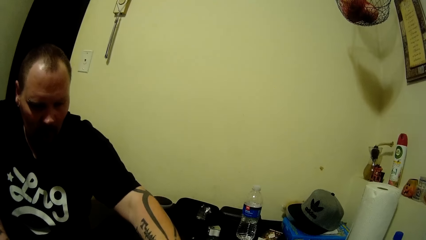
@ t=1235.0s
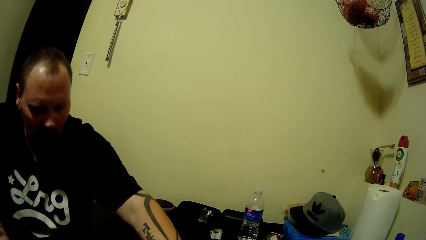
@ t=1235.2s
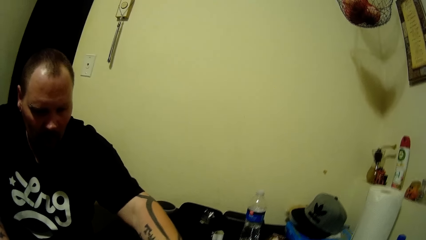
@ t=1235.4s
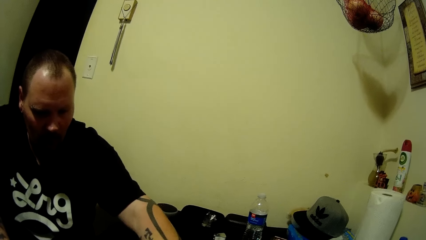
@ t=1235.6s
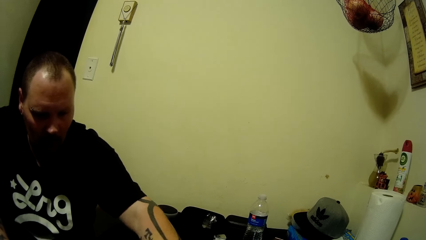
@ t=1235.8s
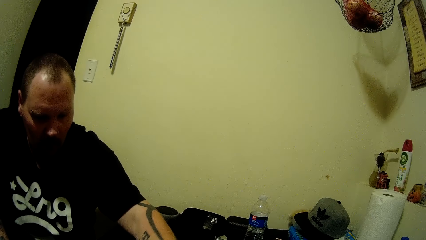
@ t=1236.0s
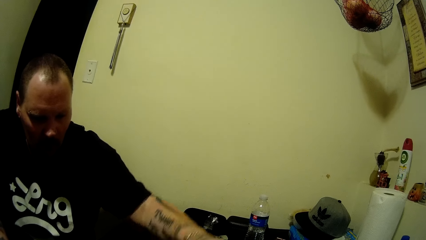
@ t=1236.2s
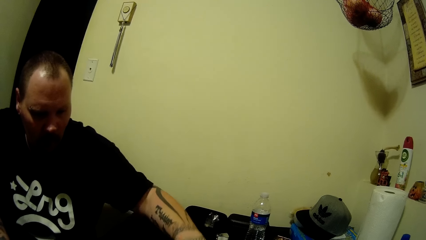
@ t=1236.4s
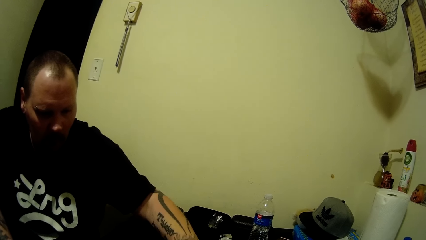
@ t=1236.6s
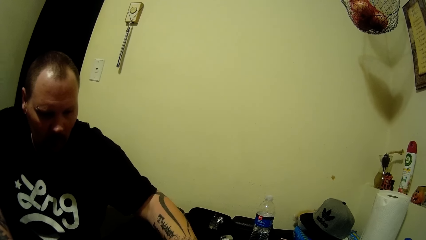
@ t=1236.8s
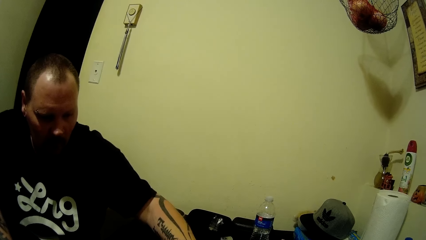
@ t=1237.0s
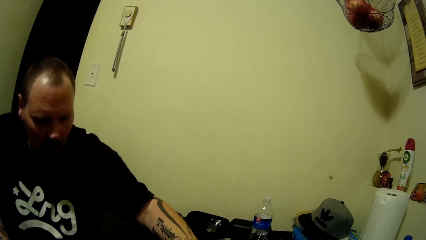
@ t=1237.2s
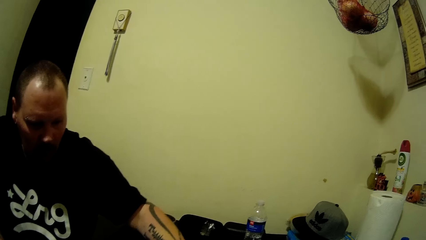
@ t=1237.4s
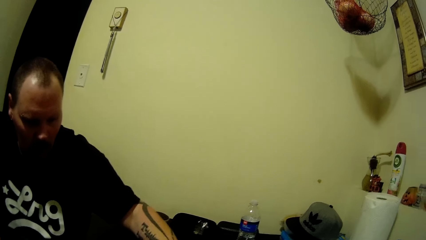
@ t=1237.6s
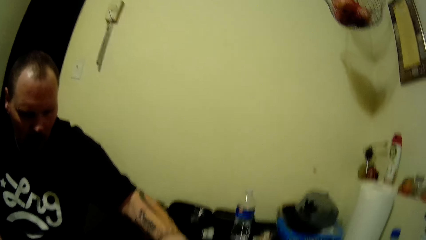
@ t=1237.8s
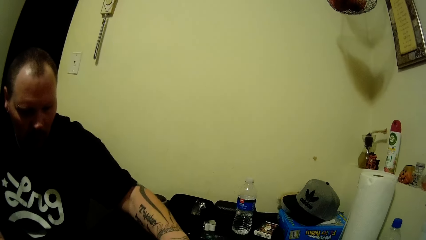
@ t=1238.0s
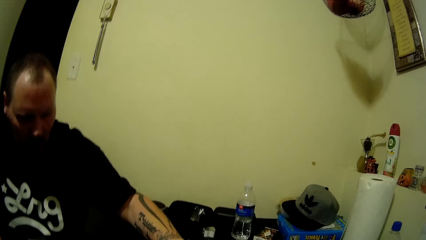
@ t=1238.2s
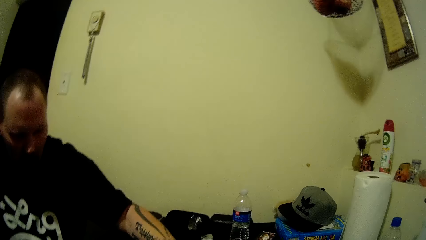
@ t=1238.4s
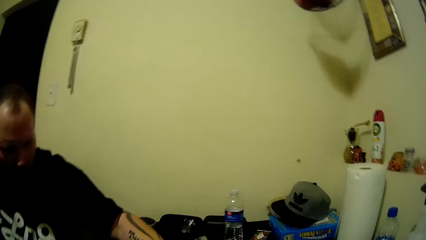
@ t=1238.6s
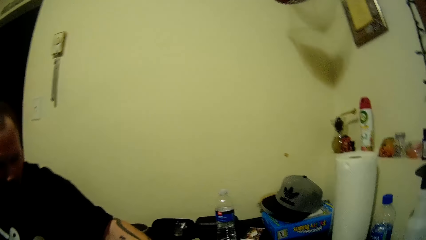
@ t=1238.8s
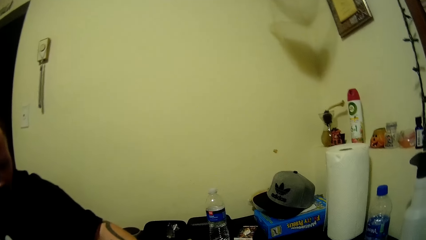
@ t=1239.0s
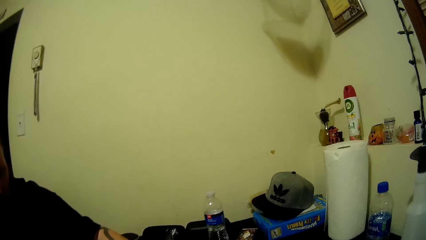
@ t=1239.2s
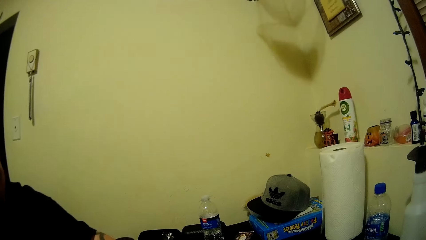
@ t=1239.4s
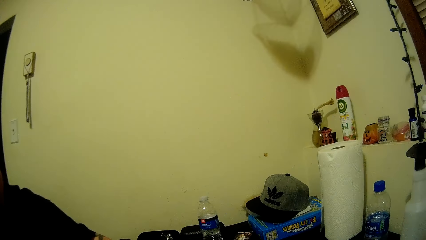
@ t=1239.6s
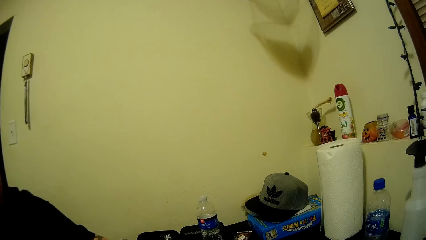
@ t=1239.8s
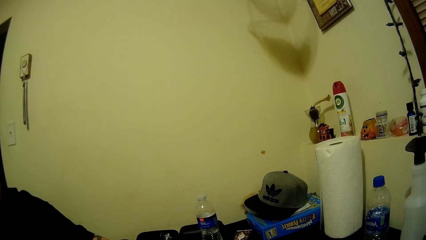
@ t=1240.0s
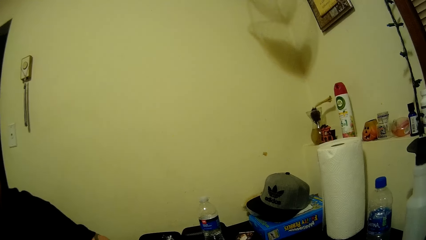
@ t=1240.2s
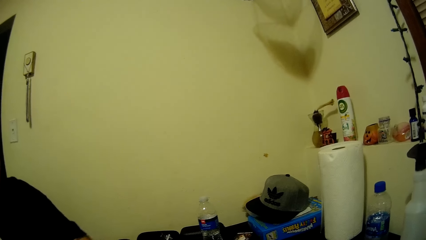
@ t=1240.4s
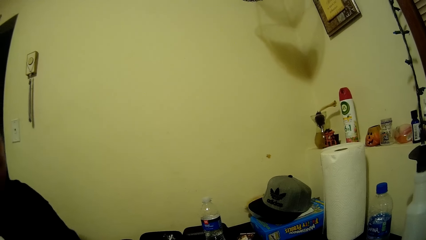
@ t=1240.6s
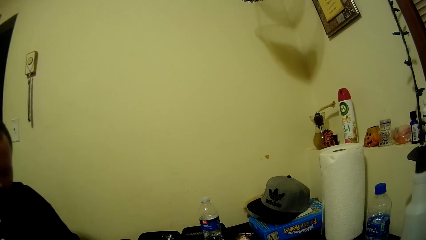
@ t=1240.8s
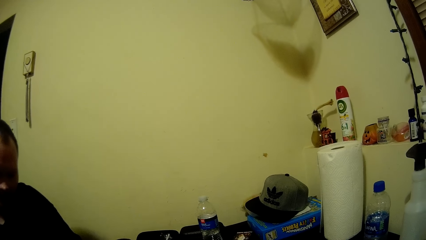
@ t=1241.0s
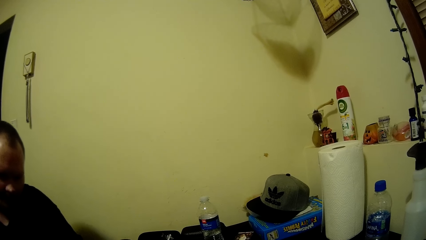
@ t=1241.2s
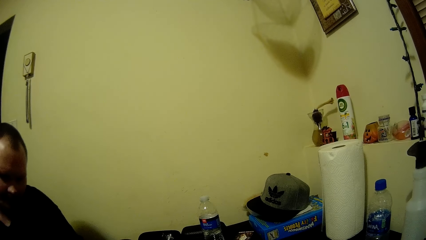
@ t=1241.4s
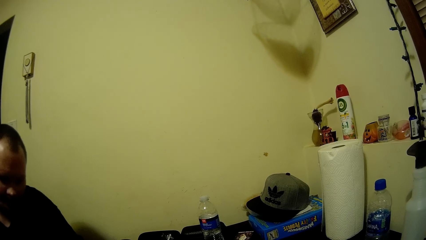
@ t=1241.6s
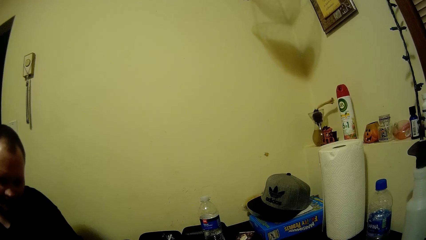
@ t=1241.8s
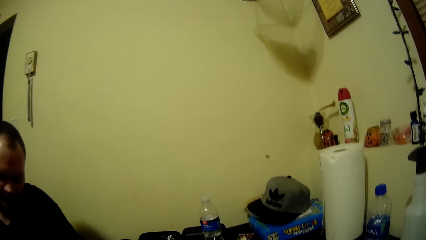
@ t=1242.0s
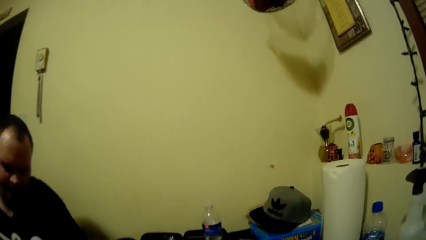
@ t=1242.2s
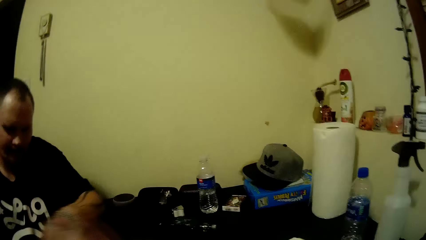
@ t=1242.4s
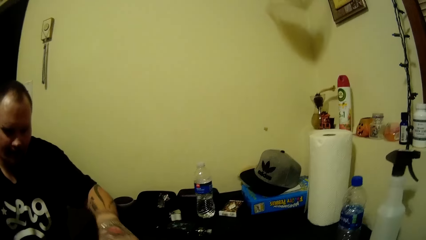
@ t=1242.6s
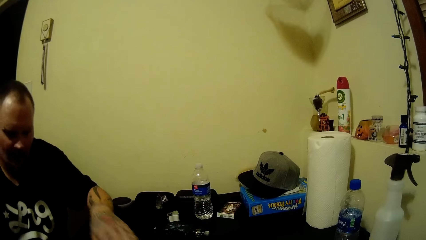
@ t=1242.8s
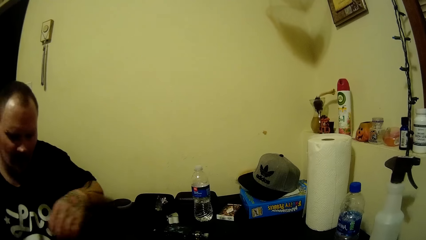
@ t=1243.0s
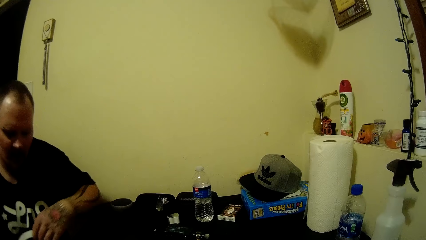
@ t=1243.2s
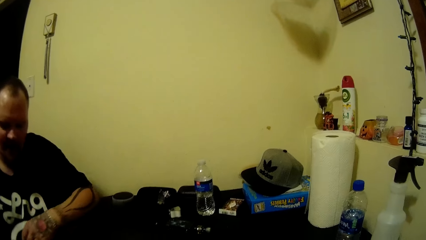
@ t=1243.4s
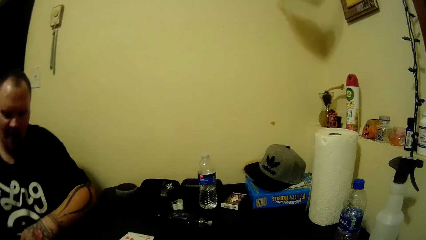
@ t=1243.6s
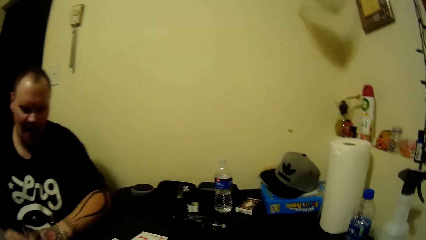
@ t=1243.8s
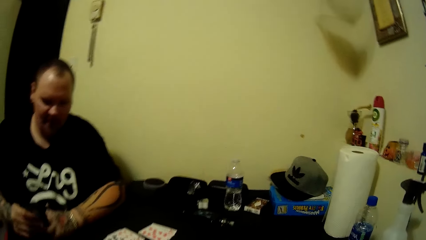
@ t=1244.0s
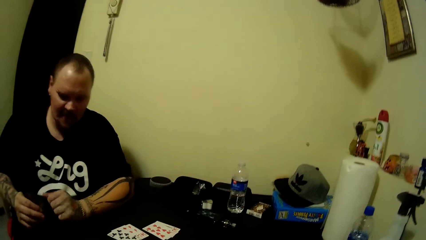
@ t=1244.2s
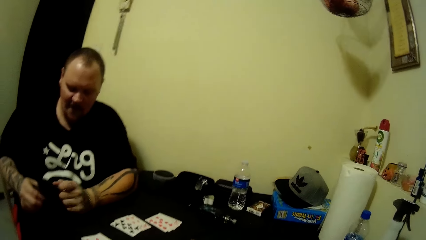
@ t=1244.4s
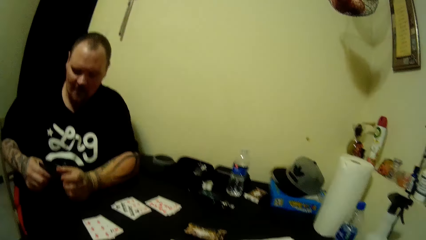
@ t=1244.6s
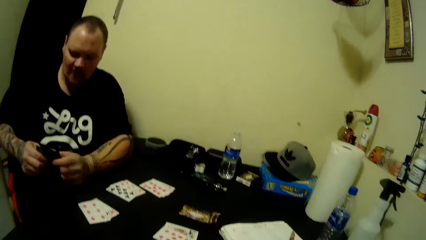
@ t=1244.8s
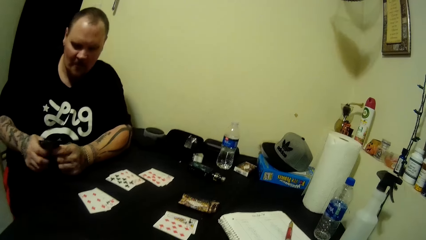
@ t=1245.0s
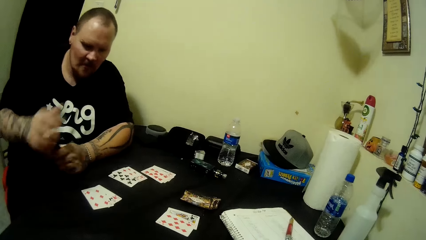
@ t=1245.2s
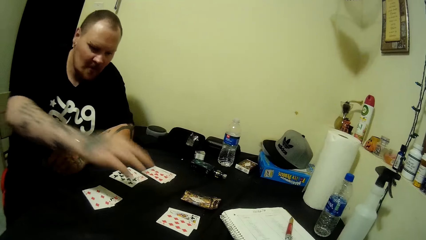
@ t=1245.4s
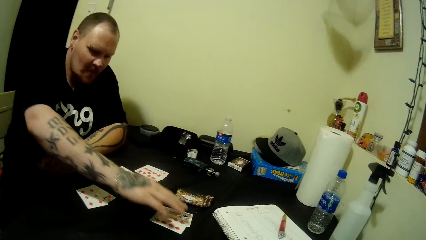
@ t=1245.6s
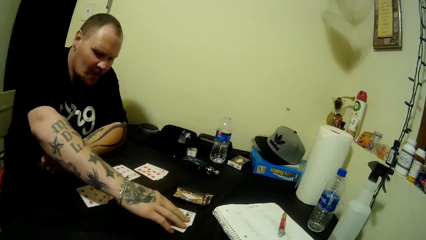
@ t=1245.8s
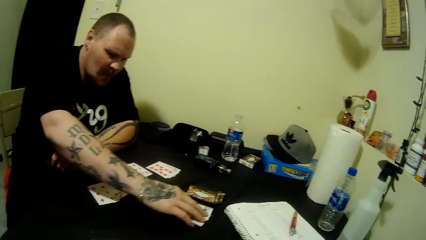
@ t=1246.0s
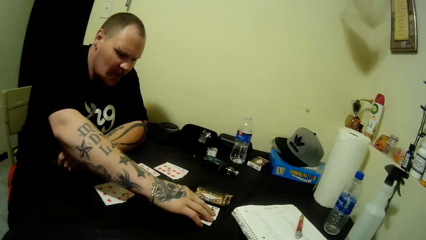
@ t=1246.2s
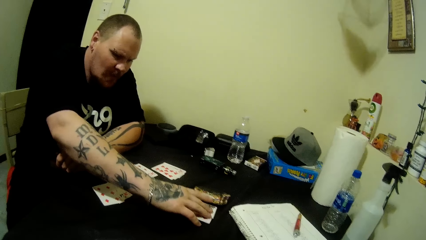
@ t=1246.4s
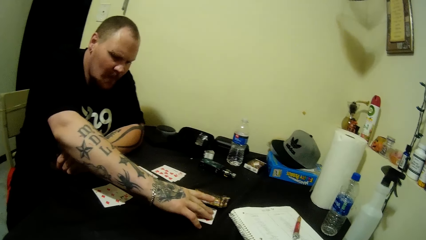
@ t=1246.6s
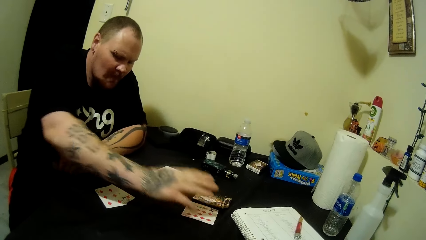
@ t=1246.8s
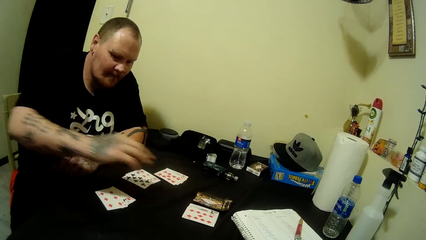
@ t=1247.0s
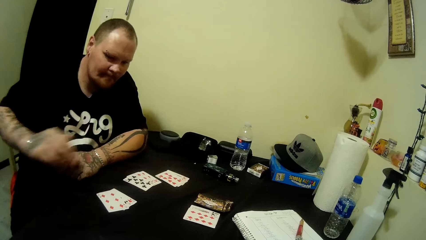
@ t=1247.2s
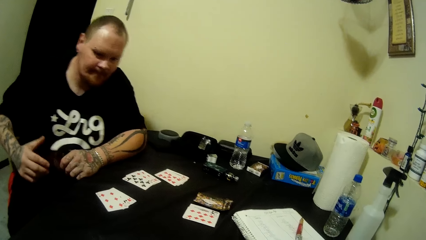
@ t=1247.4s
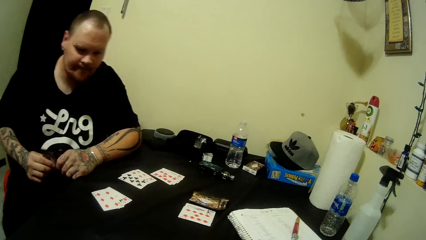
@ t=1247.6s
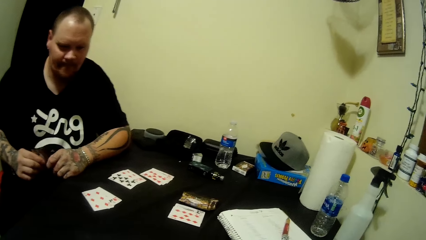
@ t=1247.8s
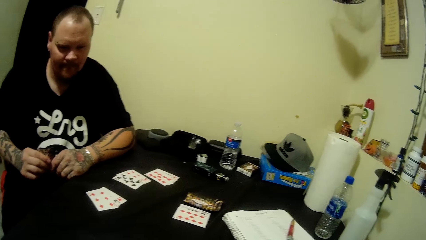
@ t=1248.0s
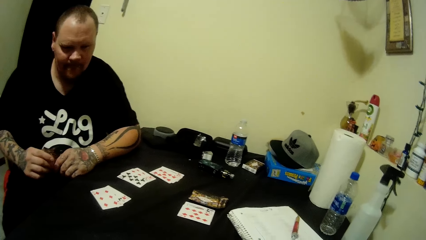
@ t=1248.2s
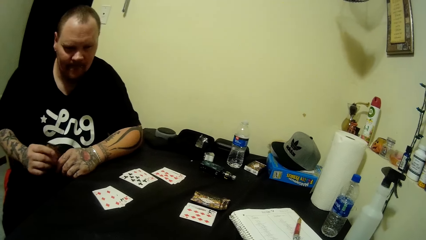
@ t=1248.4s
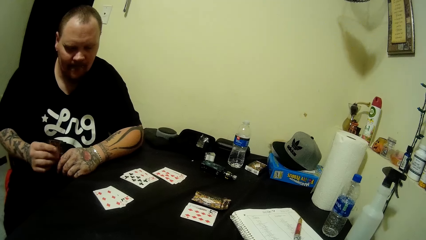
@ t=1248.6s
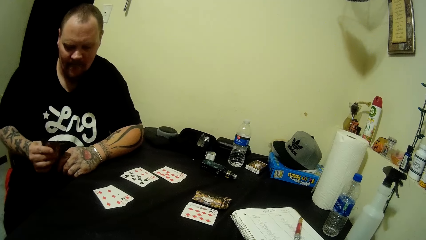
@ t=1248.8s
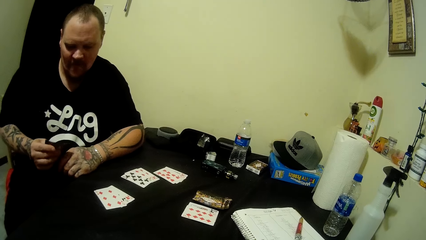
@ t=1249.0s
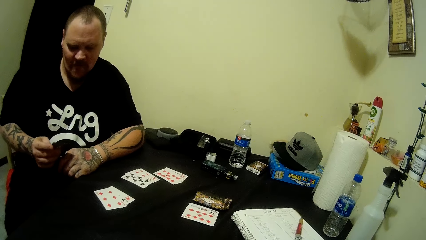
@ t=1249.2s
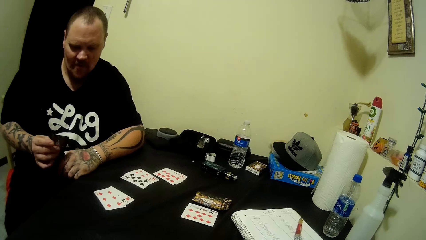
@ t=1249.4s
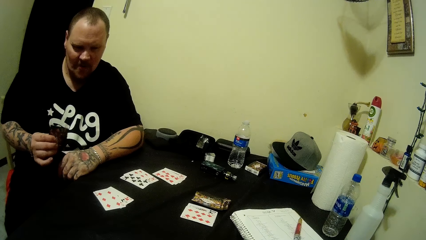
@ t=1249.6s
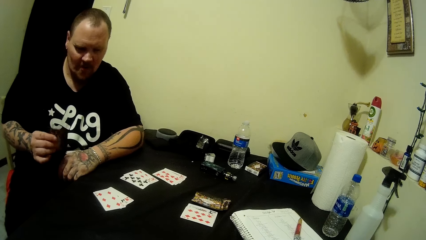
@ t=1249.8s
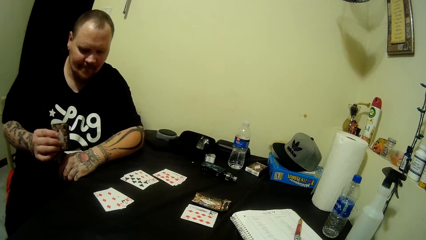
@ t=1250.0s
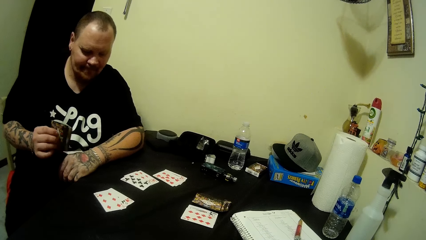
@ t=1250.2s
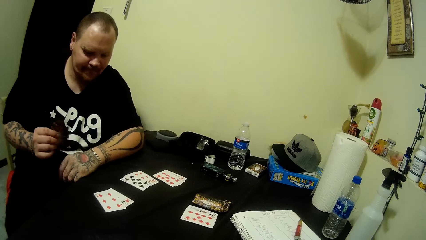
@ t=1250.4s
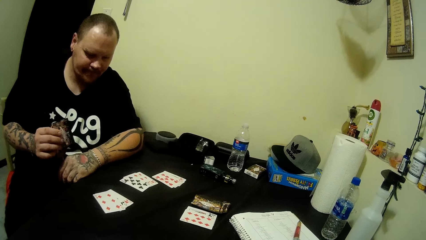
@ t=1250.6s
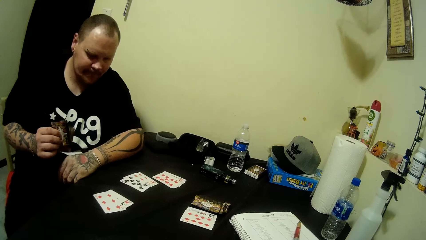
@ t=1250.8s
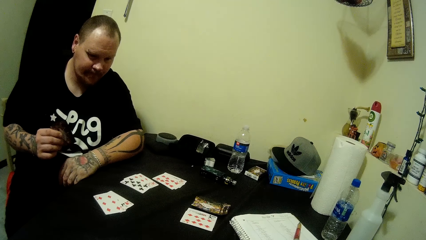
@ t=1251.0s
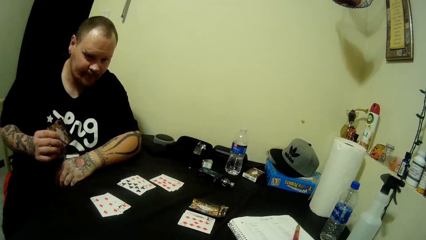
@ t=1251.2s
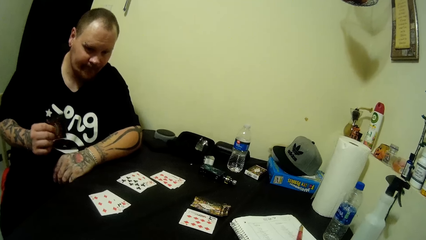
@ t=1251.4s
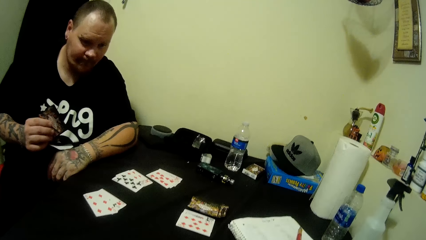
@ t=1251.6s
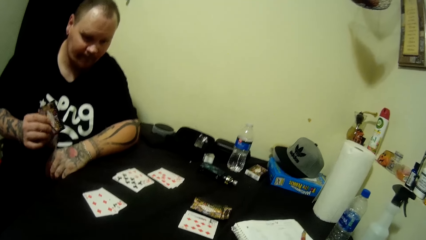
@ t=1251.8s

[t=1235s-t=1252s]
The camera wearer looks around the kitchen. A man does something, holds cards together, moves a playing card, holds playing cards with the left hand and rubs the cards against each other.
